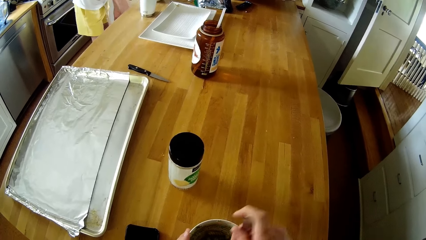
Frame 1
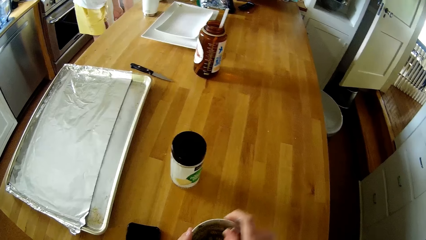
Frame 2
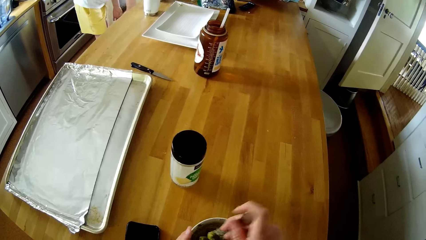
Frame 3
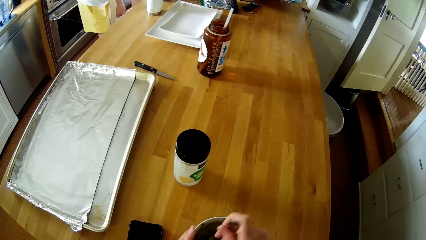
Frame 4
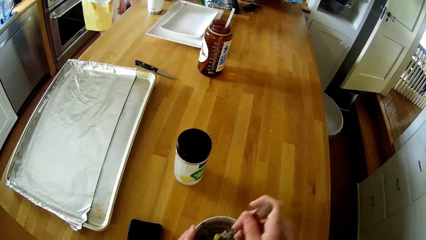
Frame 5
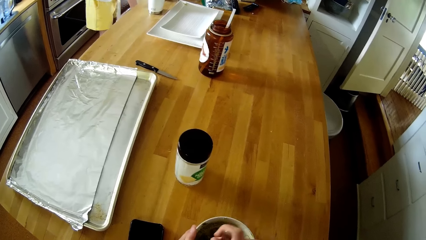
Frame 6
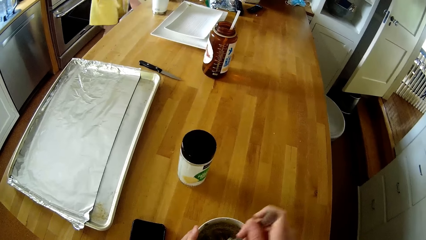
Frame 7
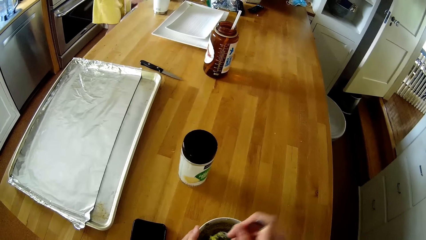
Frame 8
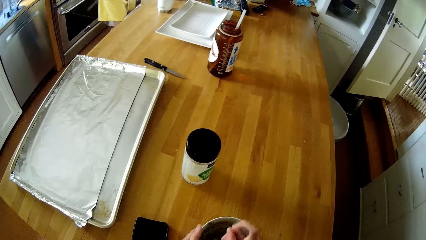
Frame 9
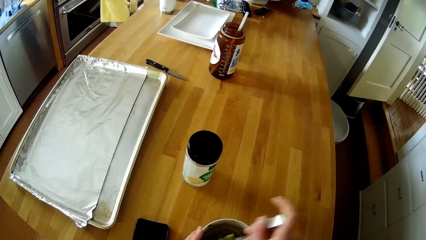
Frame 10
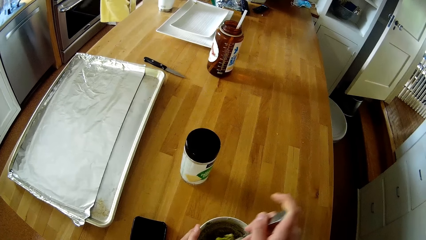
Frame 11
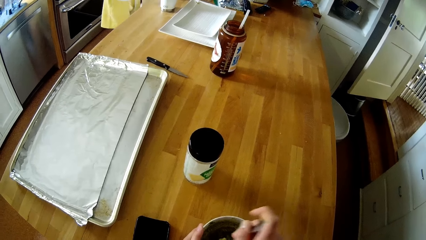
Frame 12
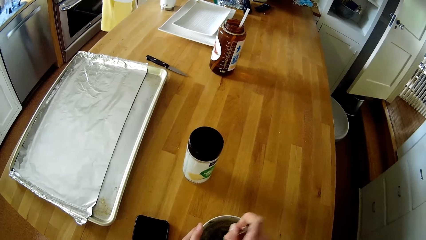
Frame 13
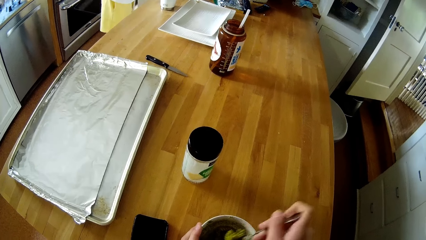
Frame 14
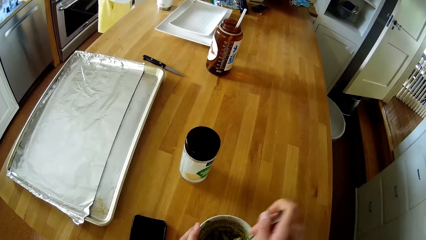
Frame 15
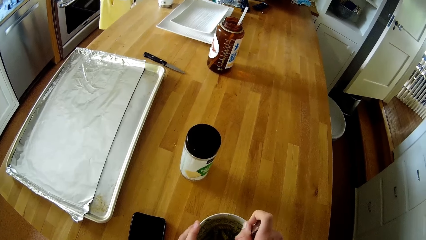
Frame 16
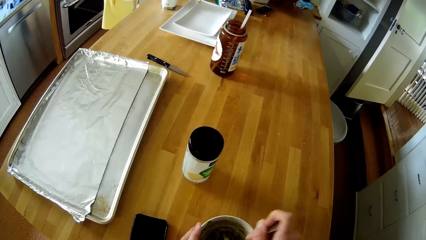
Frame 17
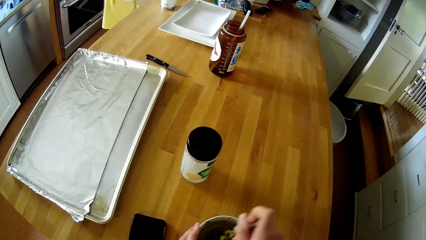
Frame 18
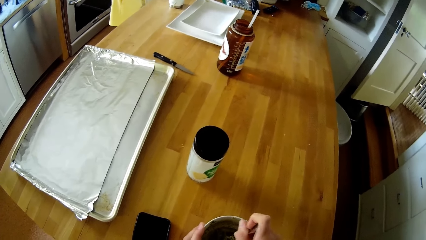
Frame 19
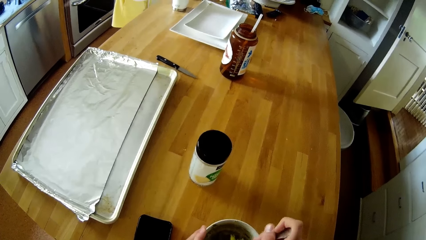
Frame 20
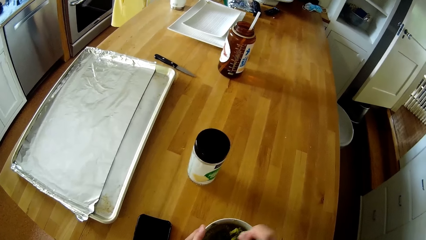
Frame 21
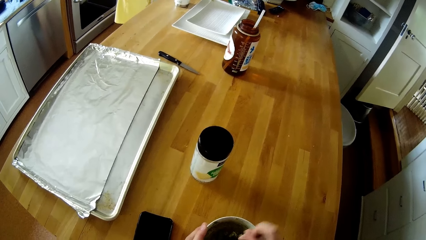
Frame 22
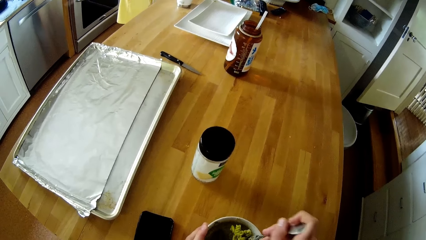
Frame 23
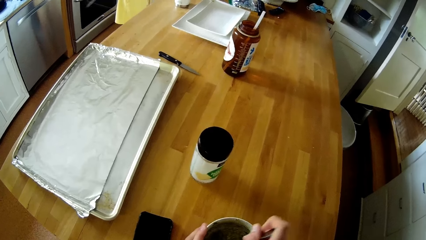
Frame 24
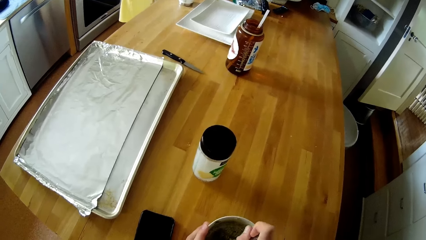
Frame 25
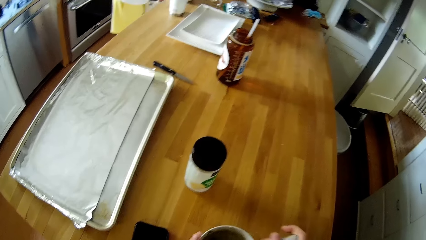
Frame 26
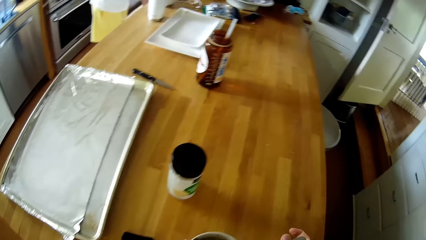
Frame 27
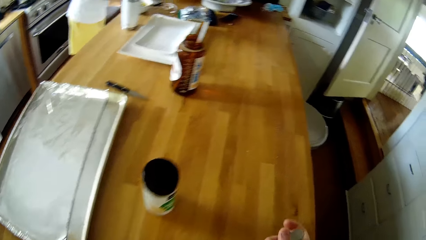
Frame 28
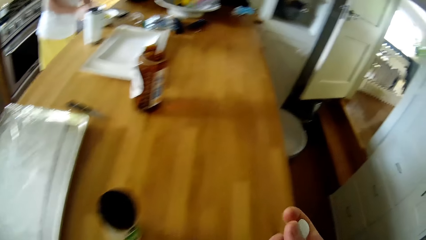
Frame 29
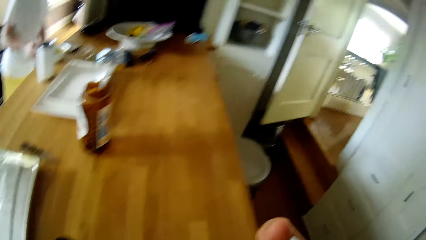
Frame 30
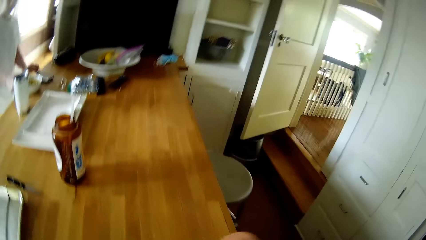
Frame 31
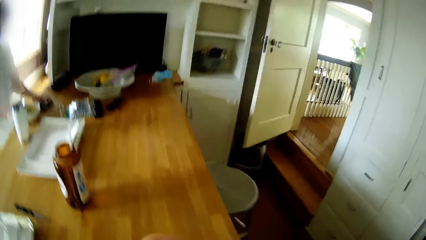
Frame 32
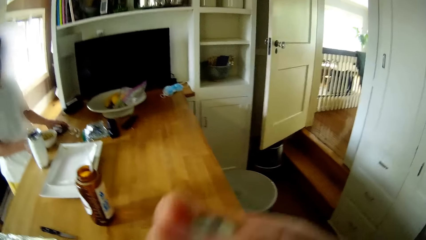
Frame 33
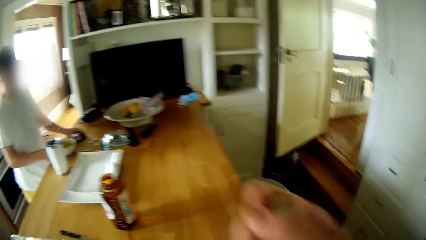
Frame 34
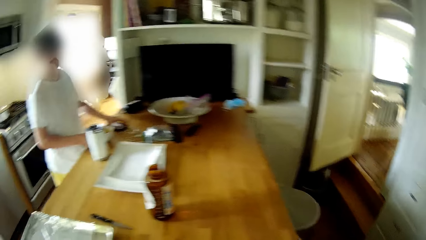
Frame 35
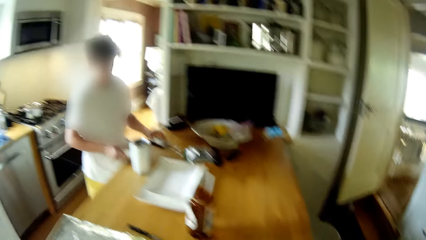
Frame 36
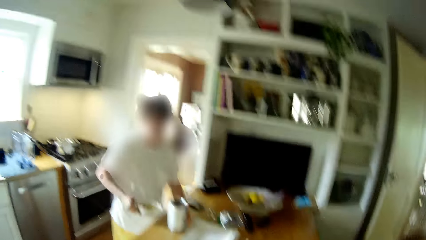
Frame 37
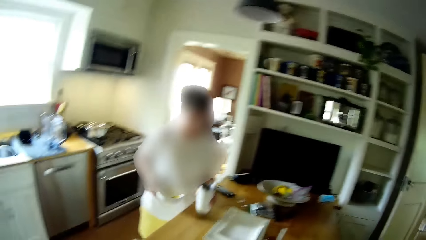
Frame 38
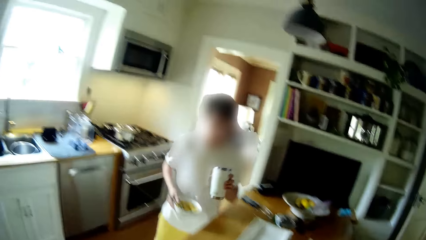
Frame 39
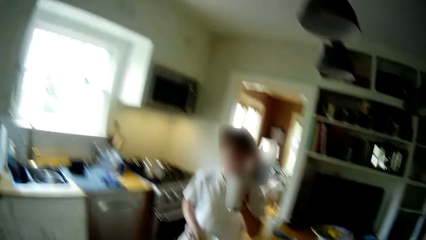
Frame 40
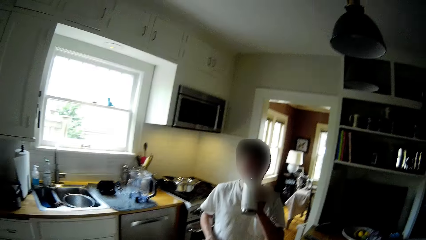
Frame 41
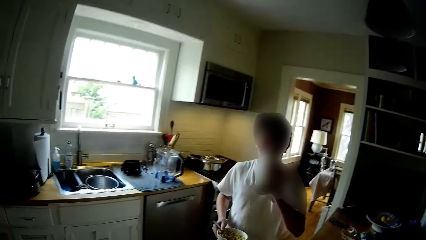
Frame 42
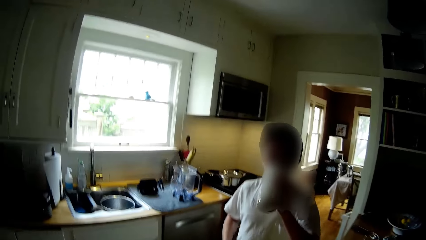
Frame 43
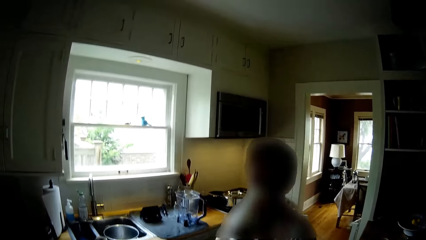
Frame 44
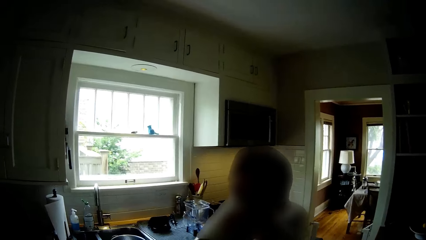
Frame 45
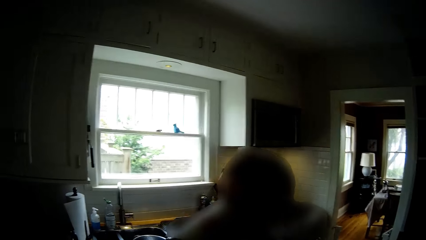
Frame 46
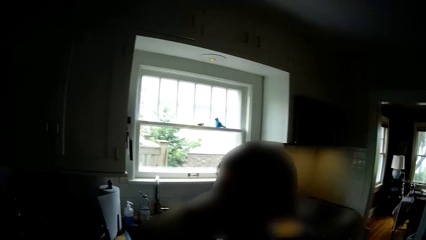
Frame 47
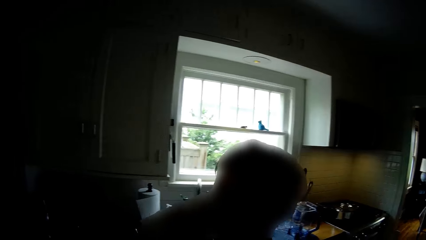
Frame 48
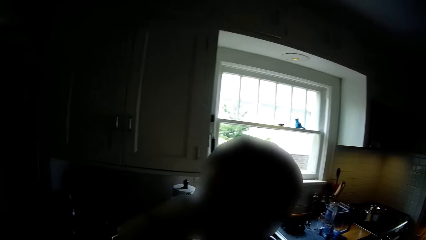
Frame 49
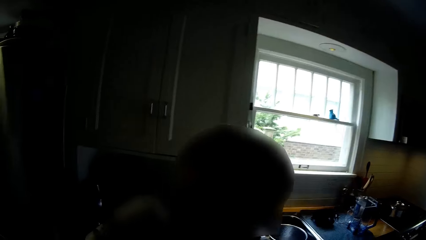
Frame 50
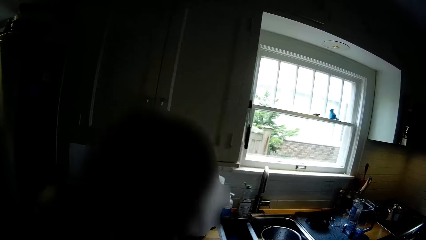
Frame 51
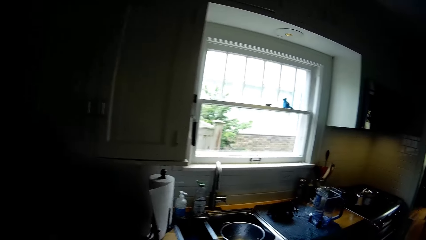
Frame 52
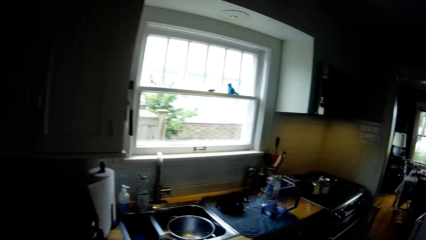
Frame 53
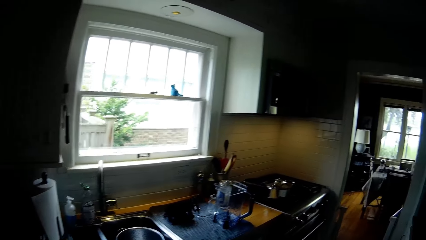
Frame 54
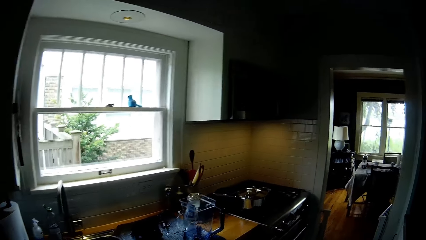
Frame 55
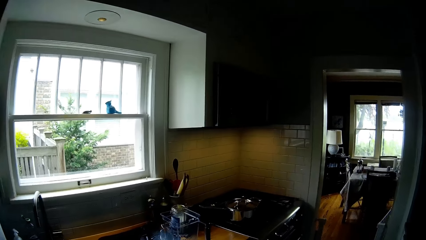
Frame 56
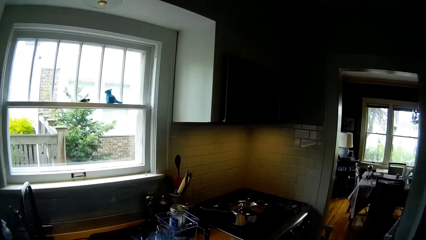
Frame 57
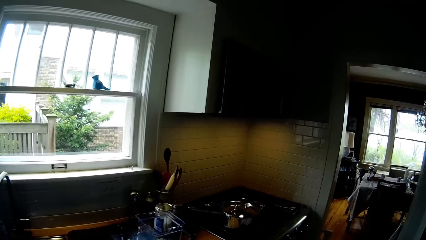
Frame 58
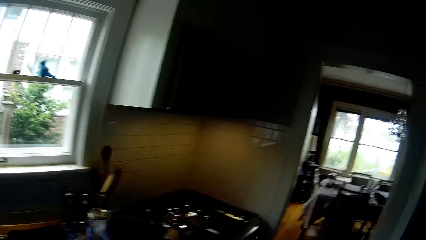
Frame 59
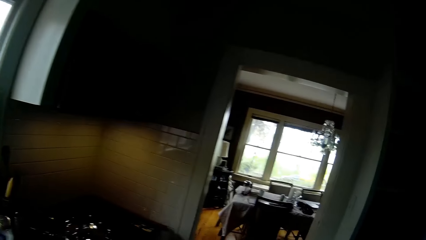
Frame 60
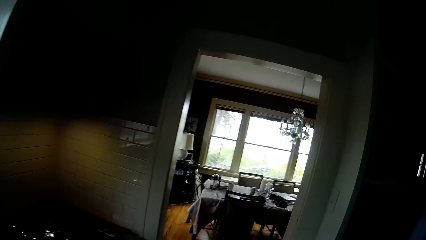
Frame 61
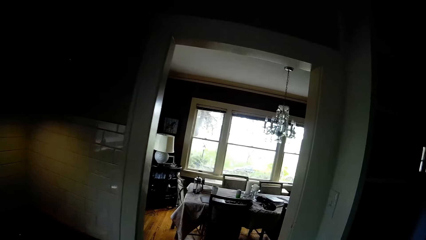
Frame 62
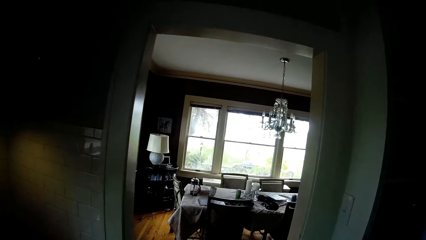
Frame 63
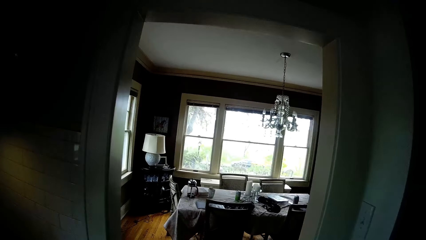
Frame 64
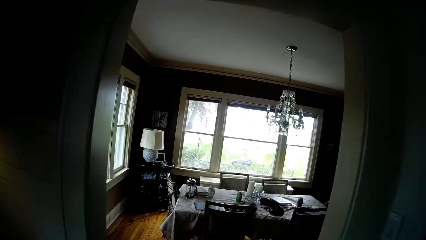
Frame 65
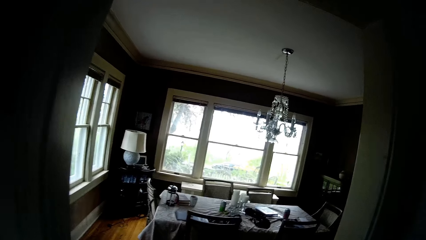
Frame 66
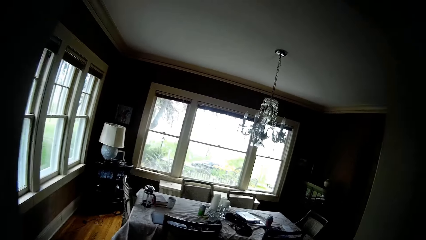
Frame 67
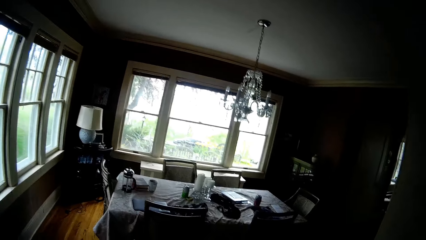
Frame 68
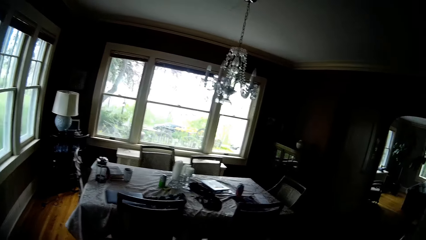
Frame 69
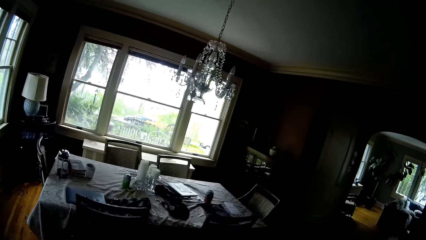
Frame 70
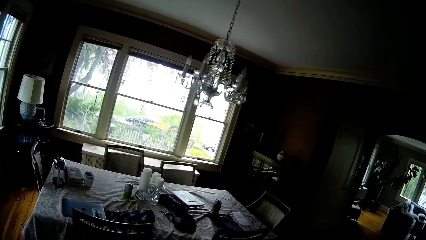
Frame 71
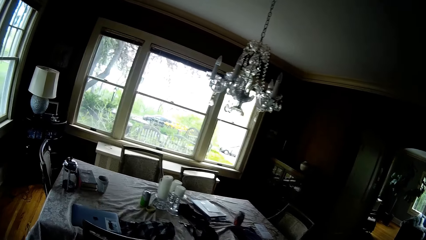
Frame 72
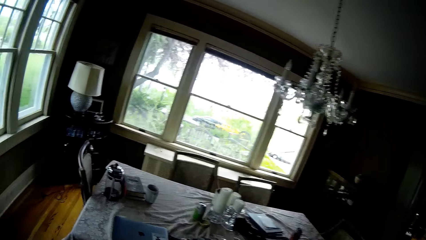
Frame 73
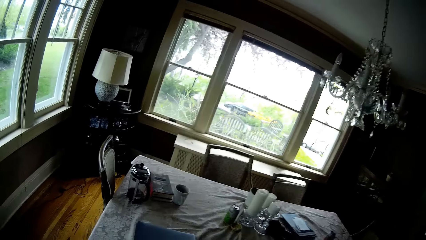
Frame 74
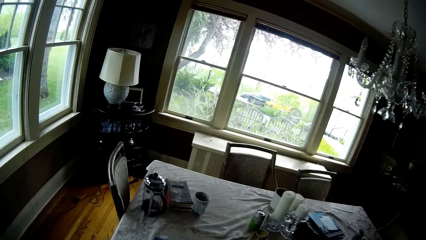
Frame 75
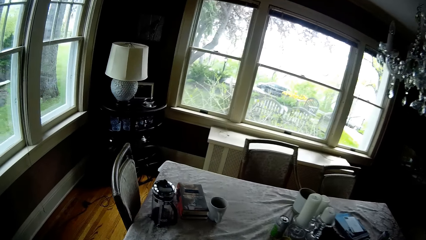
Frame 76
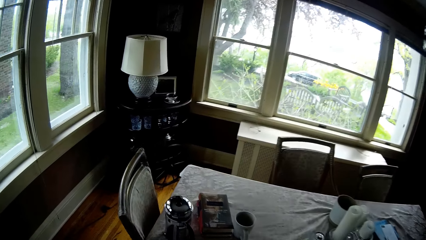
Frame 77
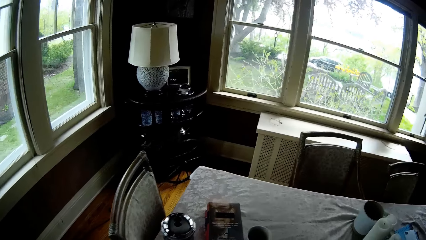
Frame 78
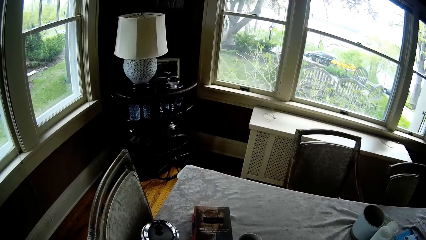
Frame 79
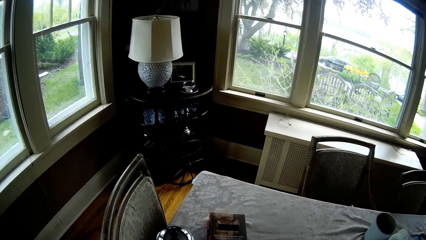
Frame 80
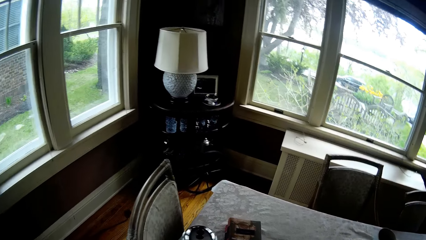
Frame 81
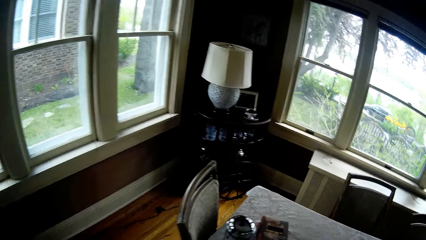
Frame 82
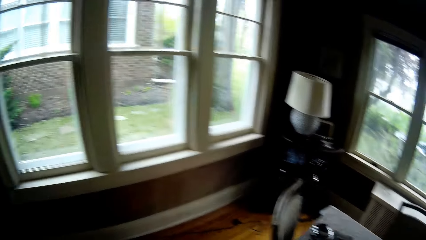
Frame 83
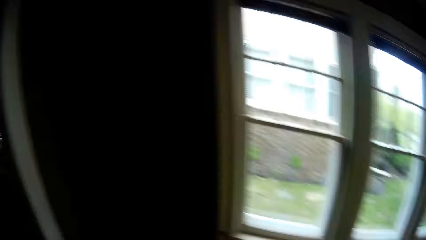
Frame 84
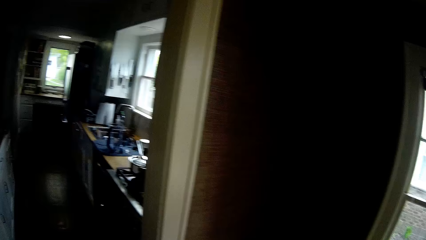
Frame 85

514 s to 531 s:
The boy puts the nylon bag inside the cupboard with his right hand, operates the mobile phone on the table with his left hand, carries the bowl of spaghetti from the table with his right hand, and picks up a cup from the table with his left hand. The camera wearer walks around. The boy drinks from the cup in his left hand. The camera wearer walks into the dining room.
